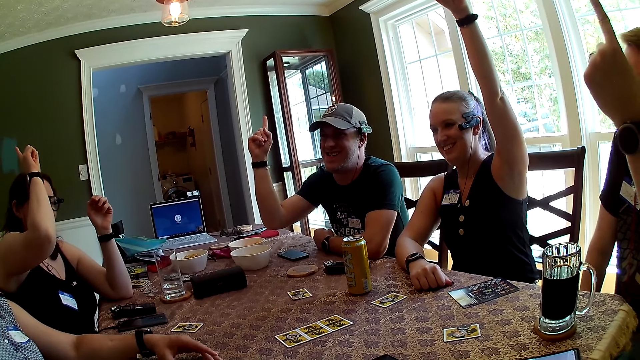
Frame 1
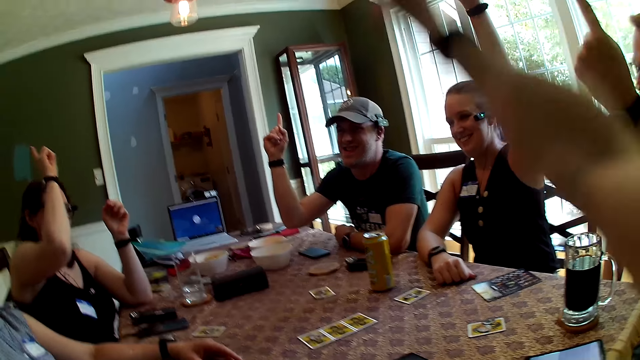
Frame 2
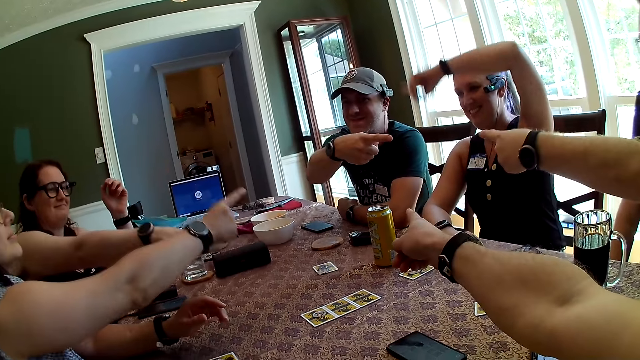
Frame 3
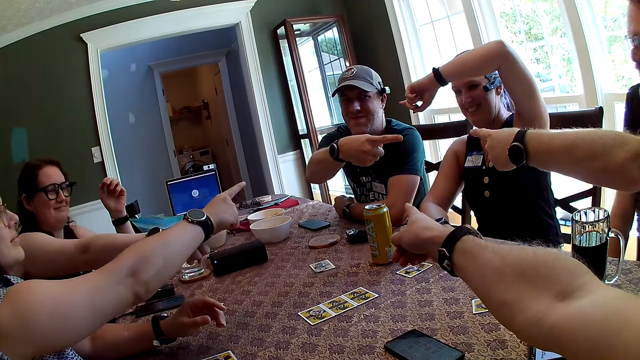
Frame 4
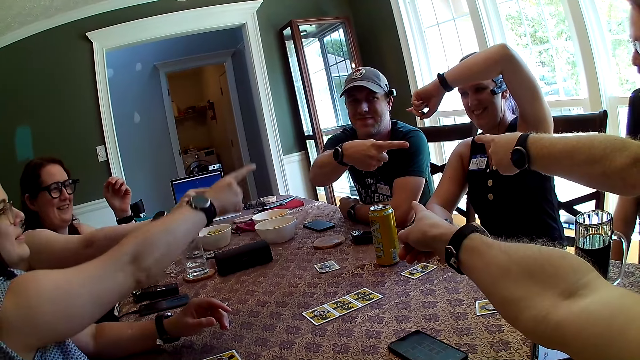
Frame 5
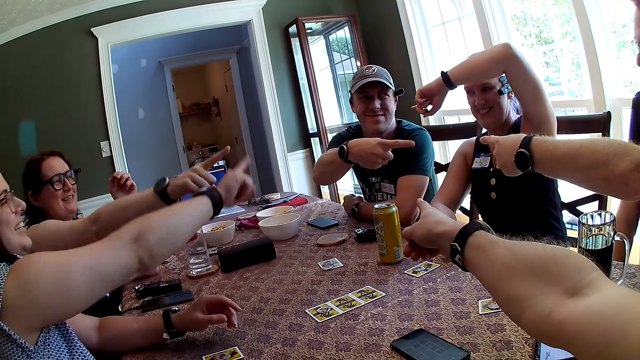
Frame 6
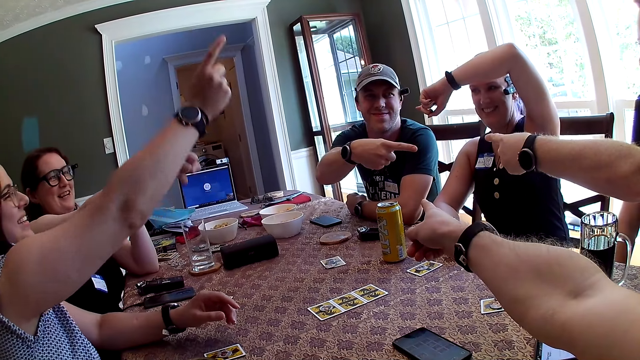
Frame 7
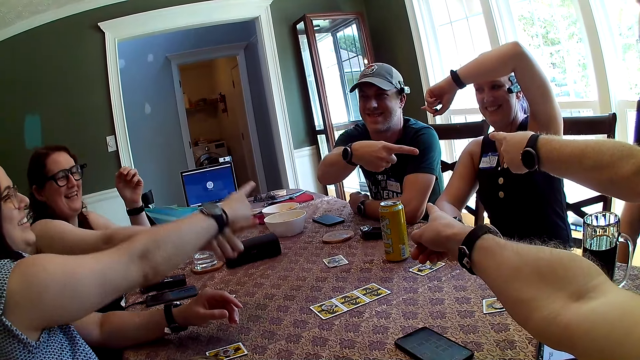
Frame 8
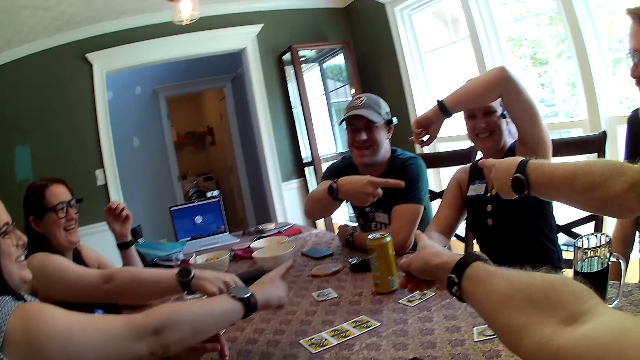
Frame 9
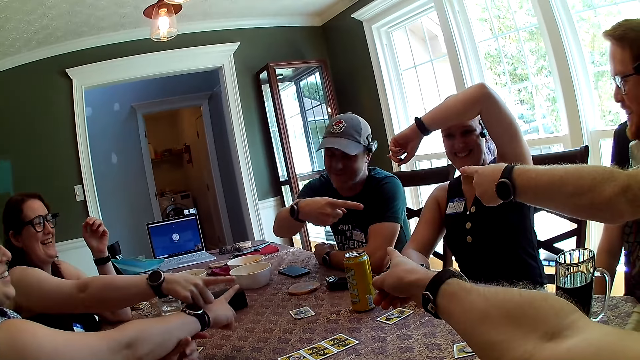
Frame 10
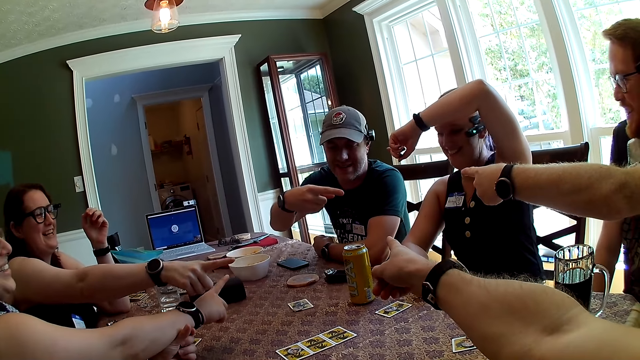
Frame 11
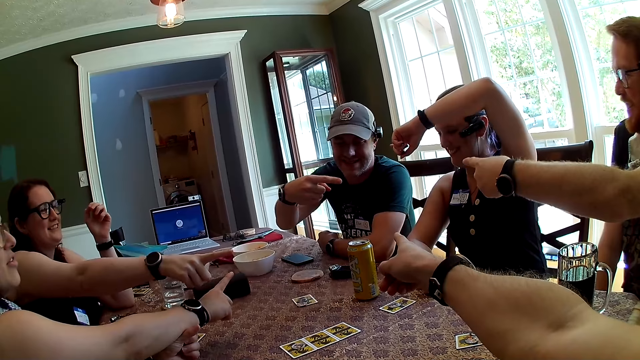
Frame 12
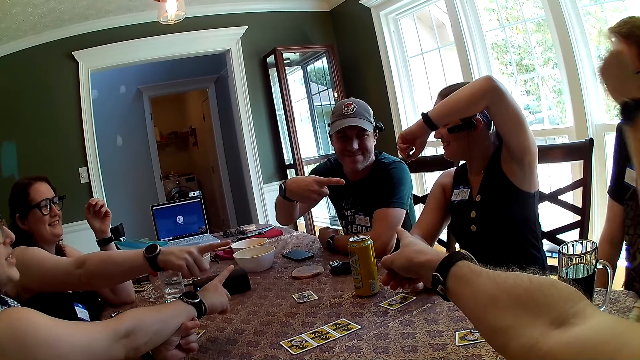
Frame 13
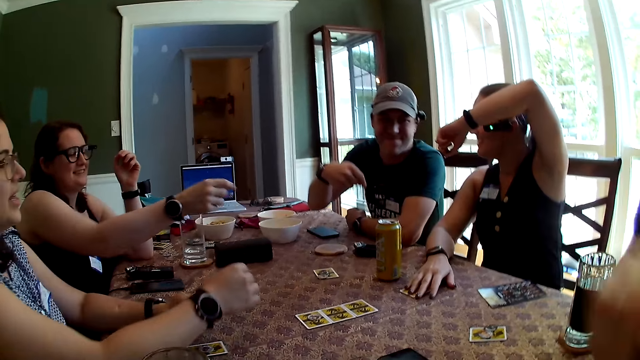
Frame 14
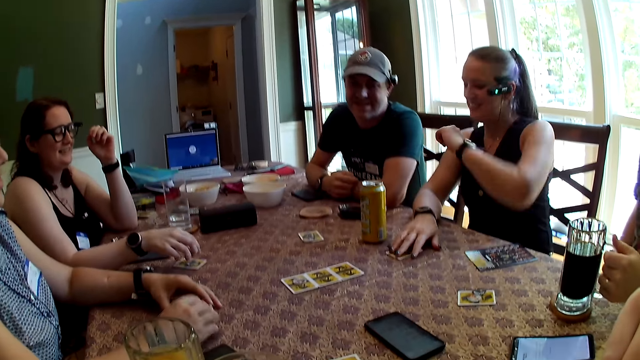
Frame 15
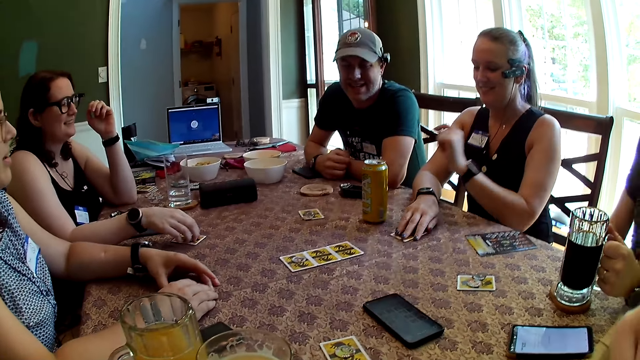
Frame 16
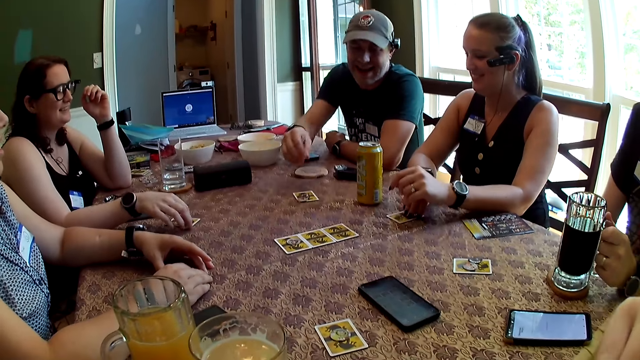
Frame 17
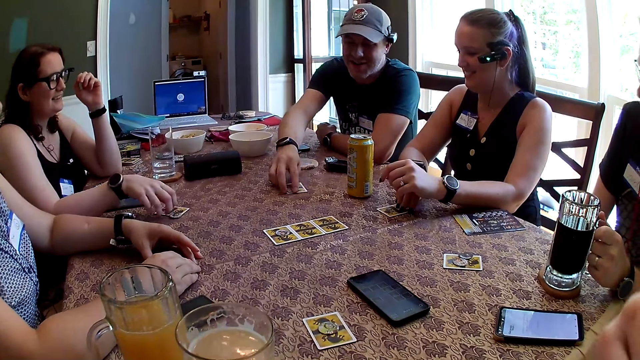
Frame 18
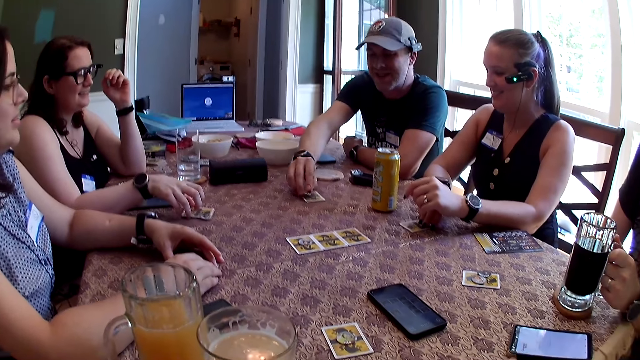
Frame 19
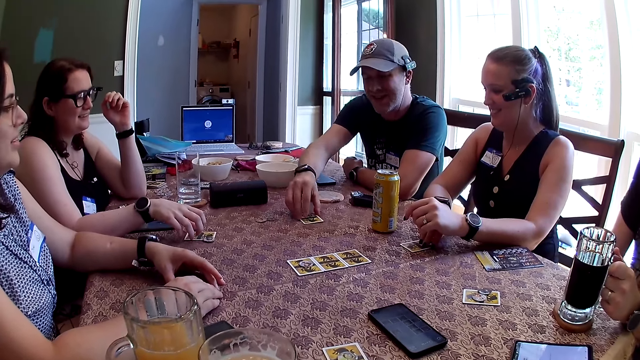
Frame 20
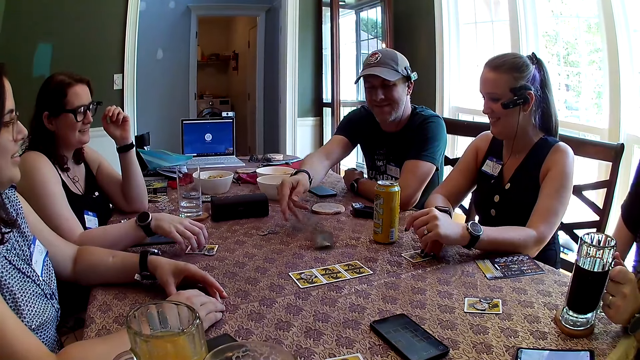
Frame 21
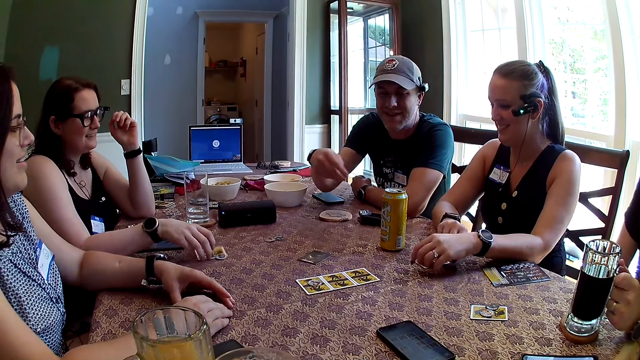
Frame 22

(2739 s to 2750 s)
The camera wearer and the other people point at each other. A man points his right hand at a woman. The woman points her left hand at the man. The camera wearer points his right hand at the man. Another man points his left hand at the first man. A second woman points her right hand at the other man. A third woman points her right hand at the first man. The second woman speaks to the group of people at the table. The third woman speaks to the group of people at the table. The other man drops the glass cup on the table with his left hand. The camera wearer plays cards with the people. The first woman moves a token from the table with her right hand. The first man speaks to the group of people at the table, moves a token from the top of a role card to the table with his right hand, flips the role card on the table with his right hand, and drops the role card on the table with his right hand.

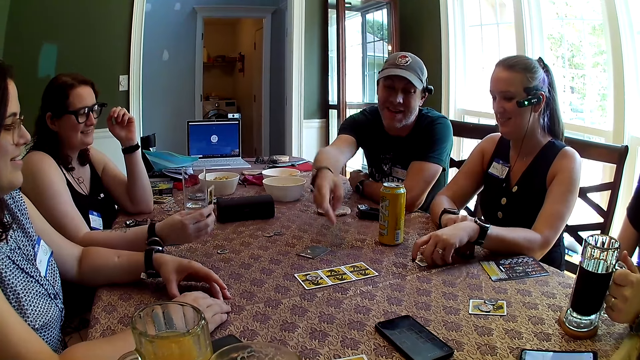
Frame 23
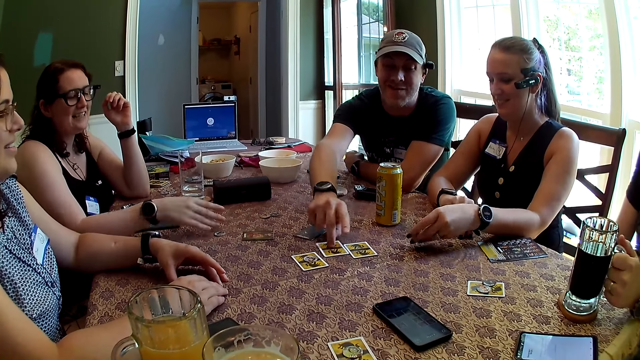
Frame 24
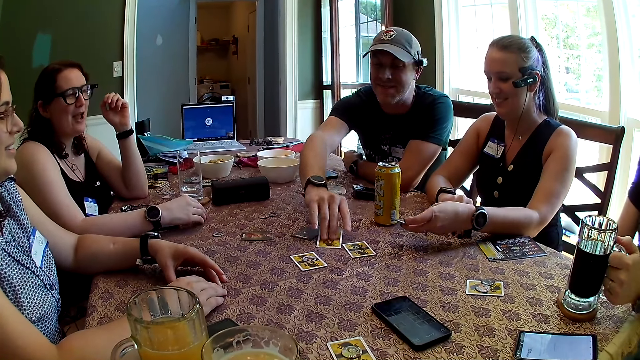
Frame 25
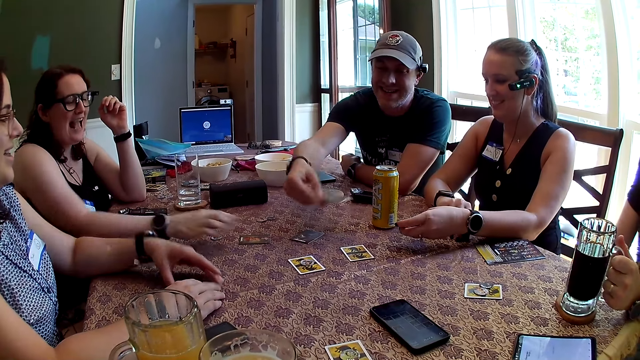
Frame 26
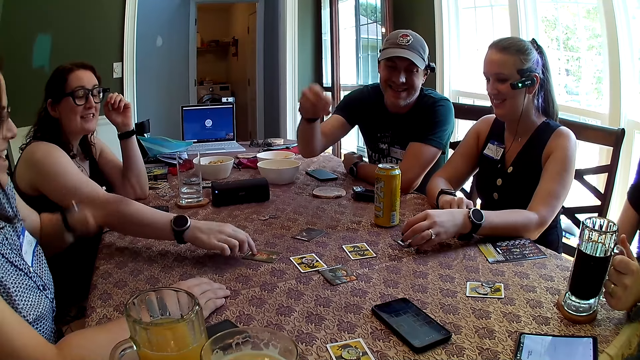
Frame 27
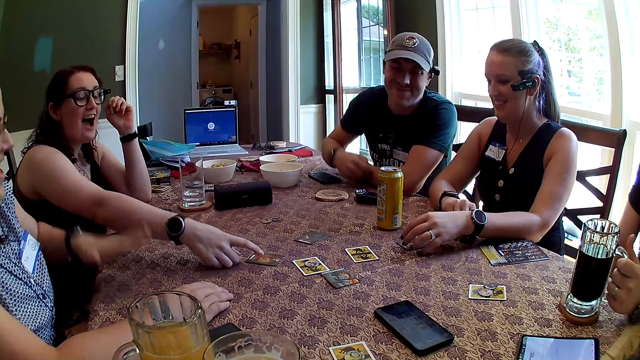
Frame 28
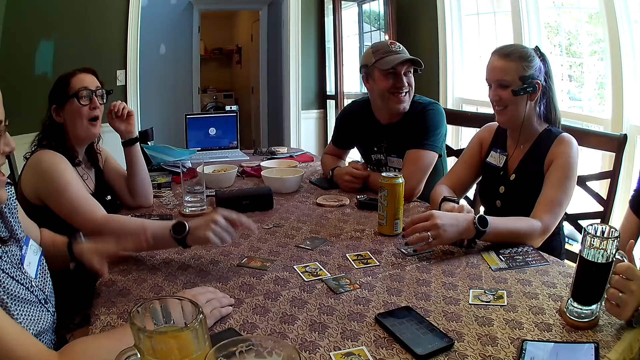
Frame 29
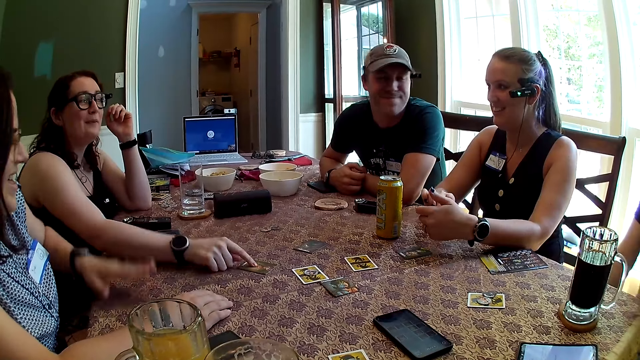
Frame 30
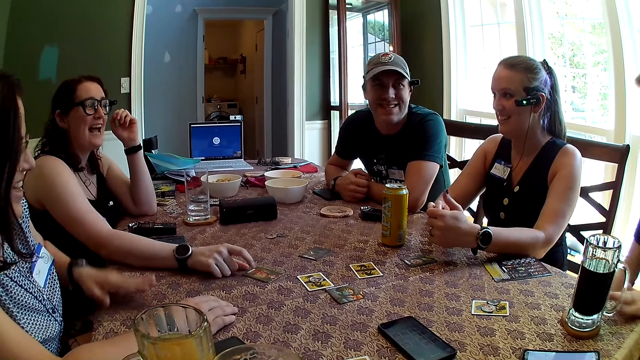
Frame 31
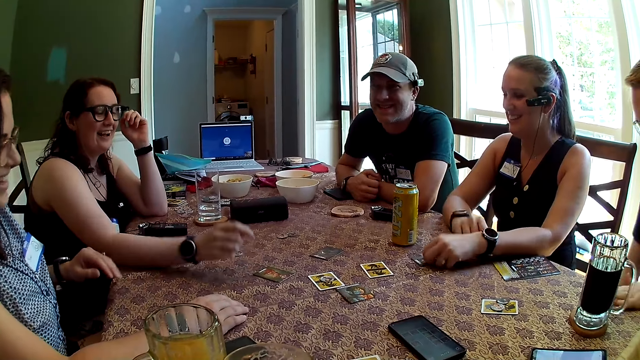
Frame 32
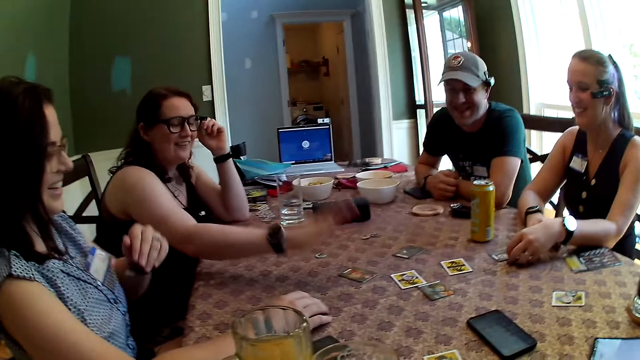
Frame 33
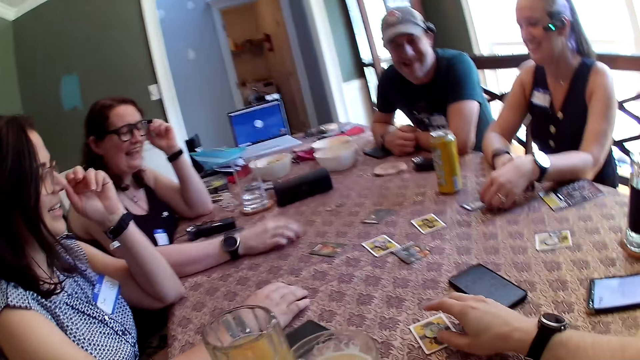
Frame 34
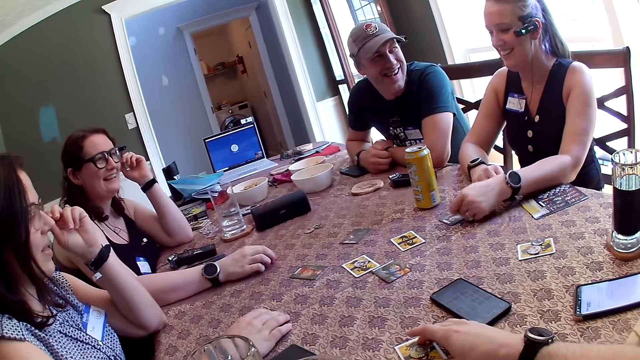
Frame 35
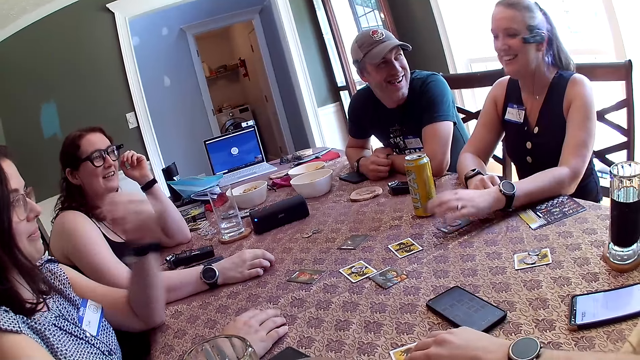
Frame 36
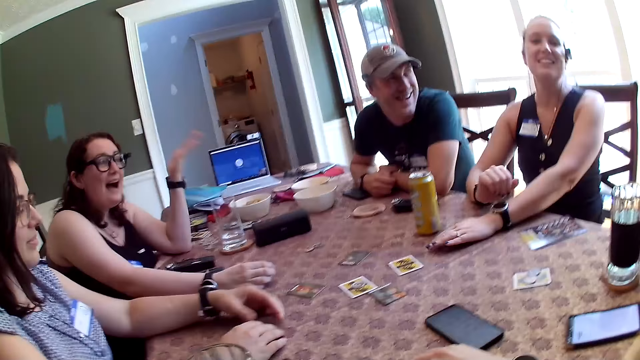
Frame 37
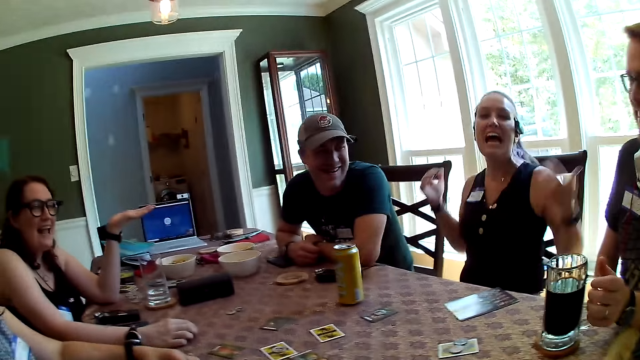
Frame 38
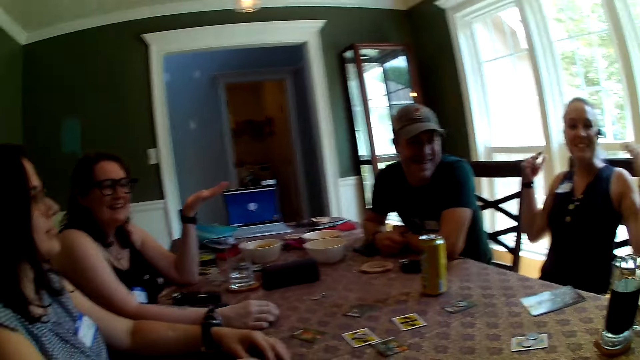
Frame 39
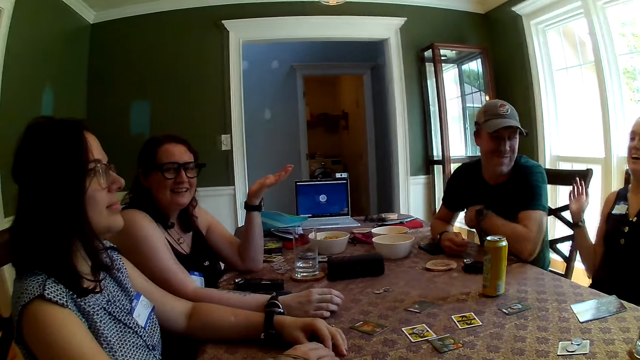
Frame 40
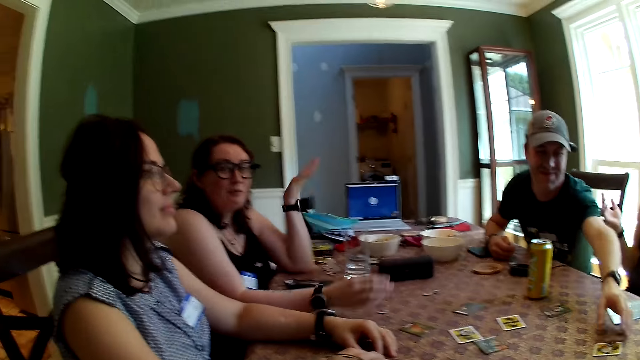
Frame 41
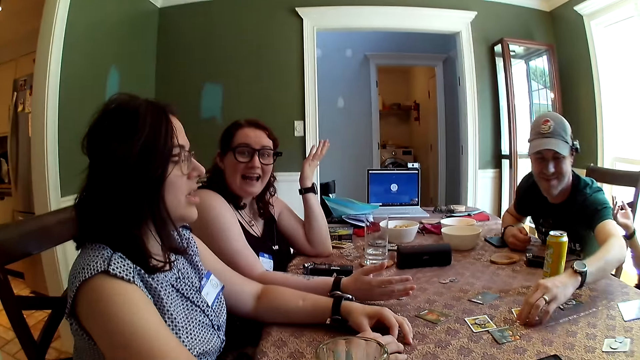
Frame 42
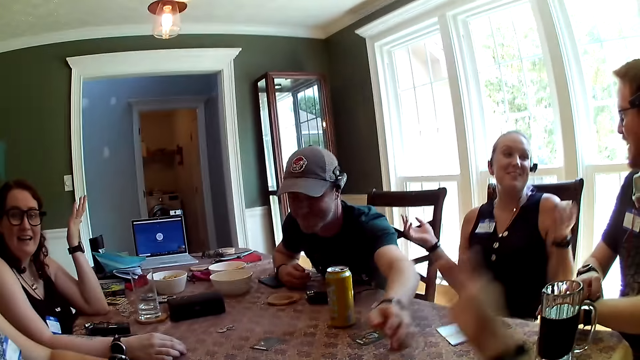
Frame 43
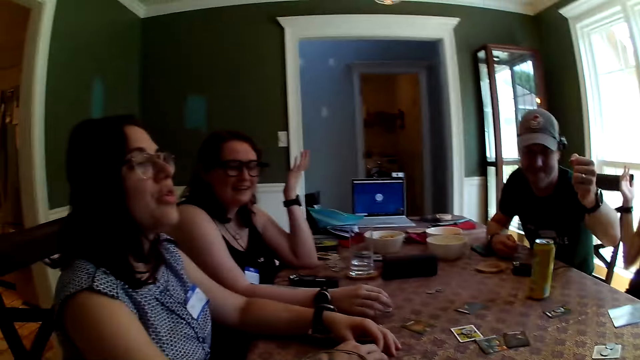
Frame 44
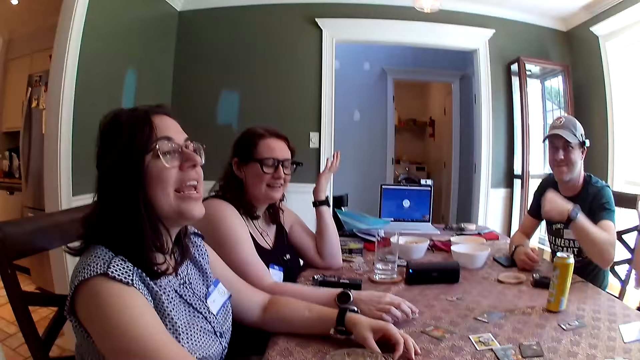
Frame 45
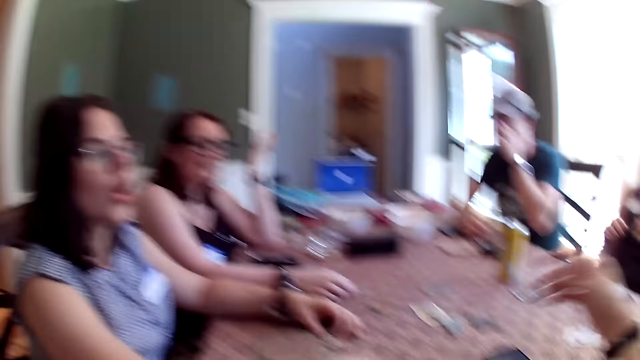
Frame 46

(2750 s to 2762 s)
A woman picks up a role card on the table with her right hand and drops the role card on the table with her right hand. A second woman flips the role card on the table with her left hand. The first woman speaks to the group of people at the table. A man picks up a role card on the table with his right hand, flips the role card on the table with his right hand, and drops the role card on the table with his right hand. The first woman moves the role card on the table around with her left hand. A third woman drops the role card on the table with her left hand. A fourth woman bangs the table with her left hand. The first woman taps the role card on the table with her right hand. The second woman passes the token from her right hand to her left hand. The camera wearer looks around. He touches a role card on the table with his right hand. The second woman drops the token on the role card with her left hand. The first woman speaks to another man. The camera wearer speaks to the group of people at the table. The first woman speaks to the group of people at the table. The first man flips a role card on the table with his left hand. The fourth woman speaks to the other man. The other man adjusts his wristwatch with his right hand. The first woman moves a token on the table with her right hand.
